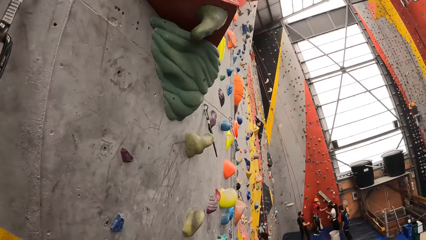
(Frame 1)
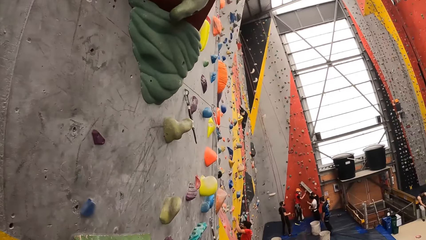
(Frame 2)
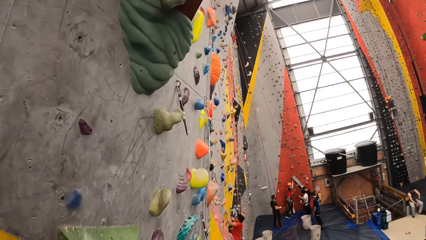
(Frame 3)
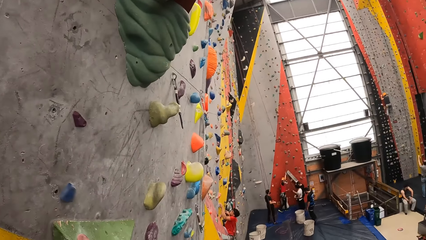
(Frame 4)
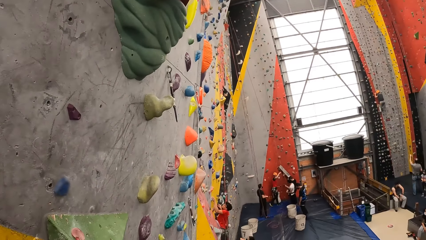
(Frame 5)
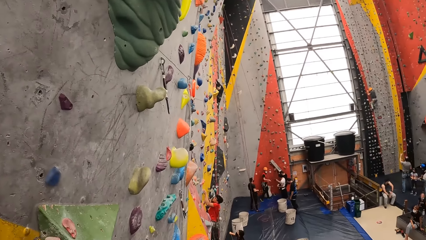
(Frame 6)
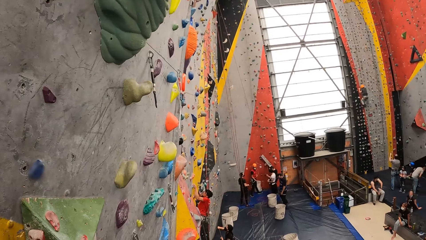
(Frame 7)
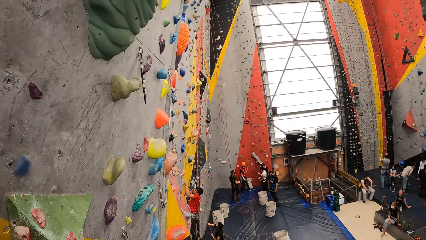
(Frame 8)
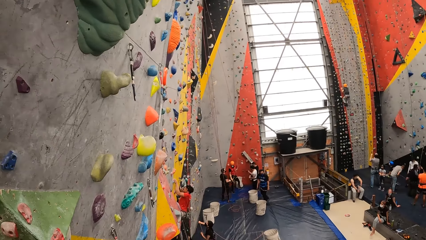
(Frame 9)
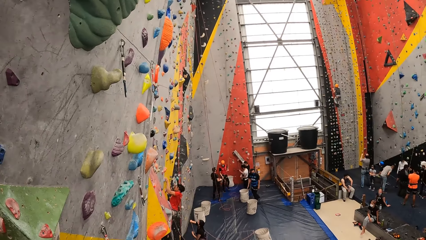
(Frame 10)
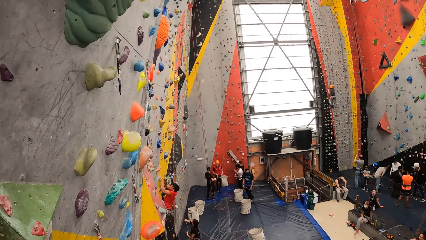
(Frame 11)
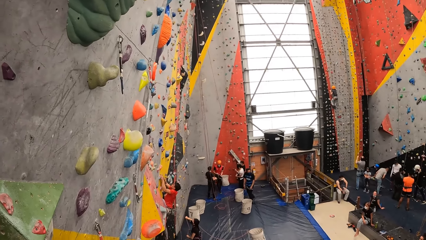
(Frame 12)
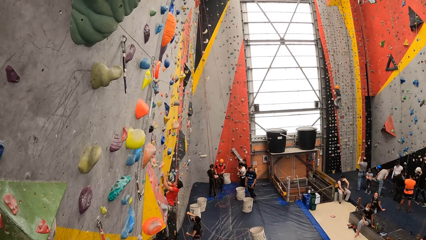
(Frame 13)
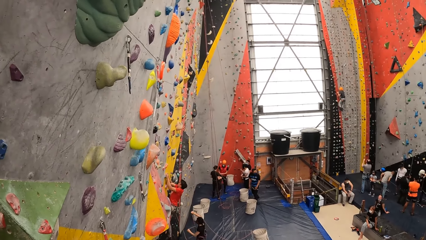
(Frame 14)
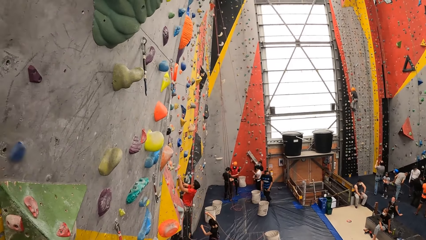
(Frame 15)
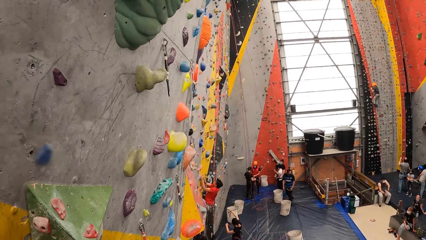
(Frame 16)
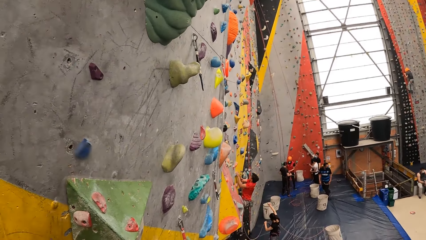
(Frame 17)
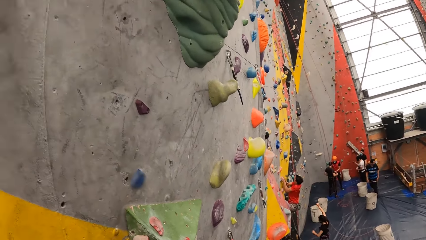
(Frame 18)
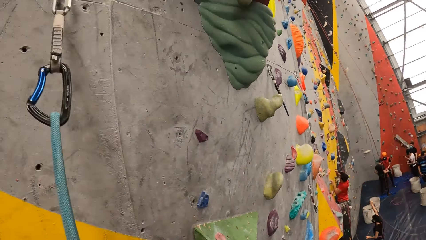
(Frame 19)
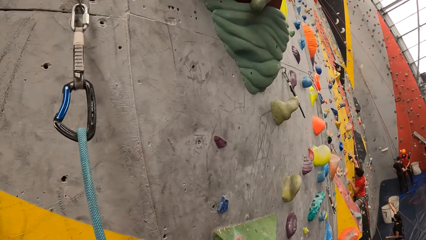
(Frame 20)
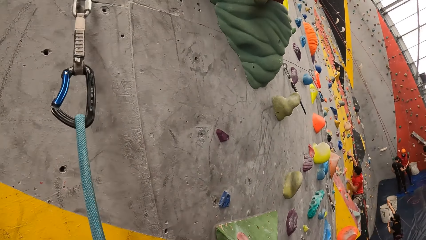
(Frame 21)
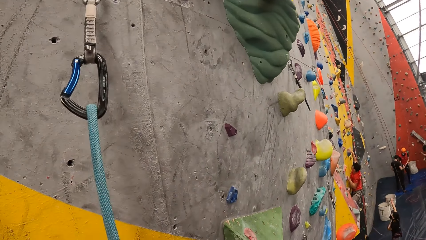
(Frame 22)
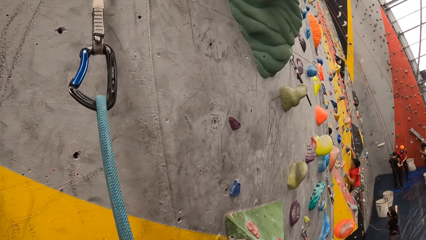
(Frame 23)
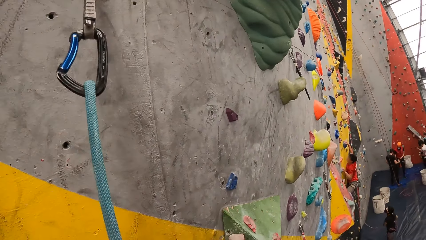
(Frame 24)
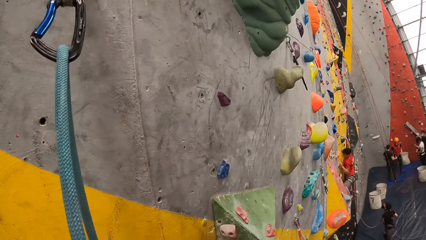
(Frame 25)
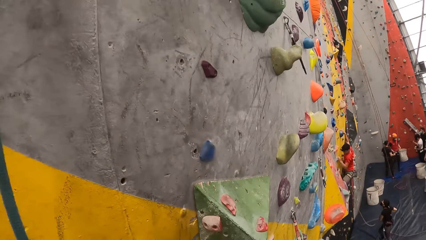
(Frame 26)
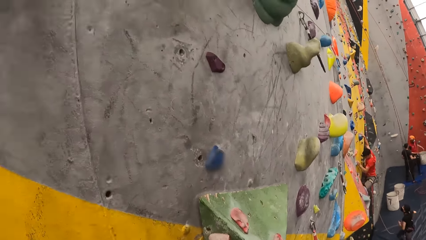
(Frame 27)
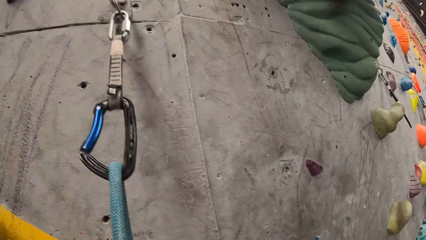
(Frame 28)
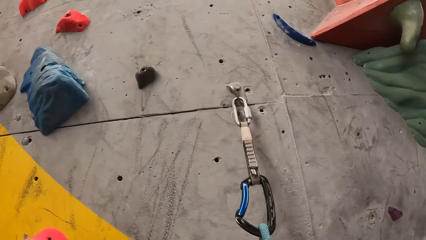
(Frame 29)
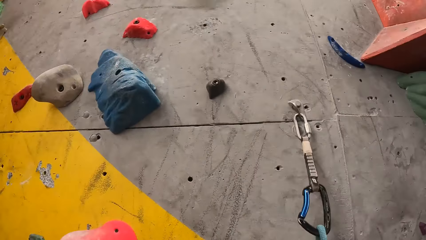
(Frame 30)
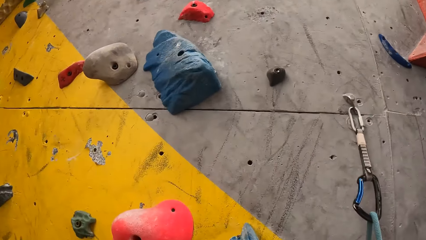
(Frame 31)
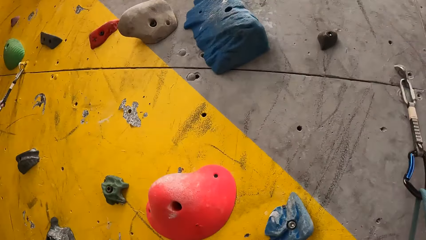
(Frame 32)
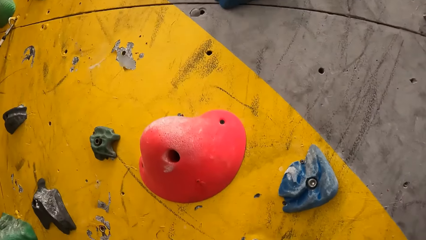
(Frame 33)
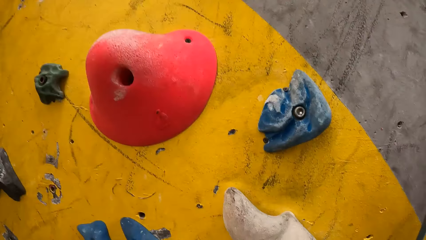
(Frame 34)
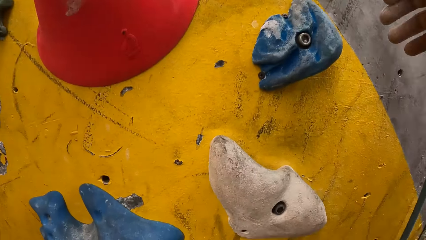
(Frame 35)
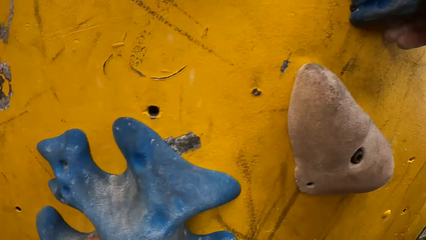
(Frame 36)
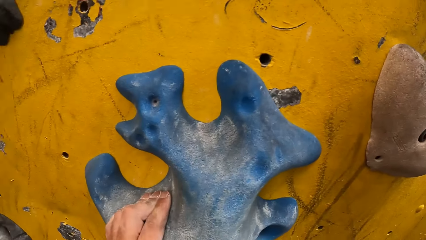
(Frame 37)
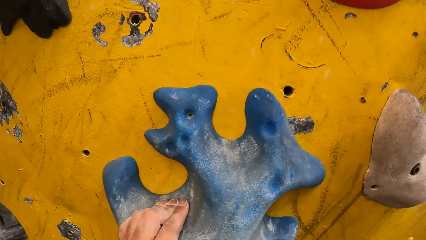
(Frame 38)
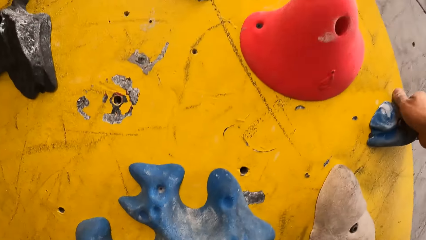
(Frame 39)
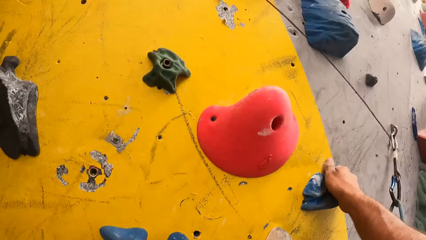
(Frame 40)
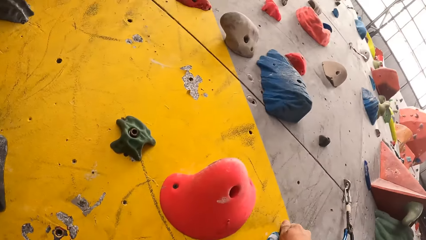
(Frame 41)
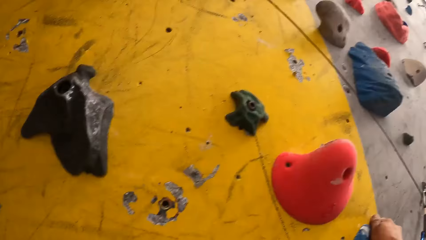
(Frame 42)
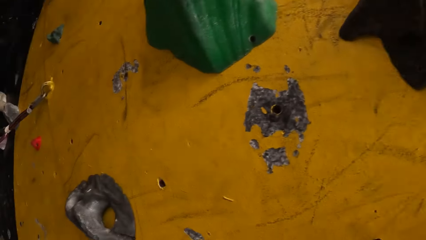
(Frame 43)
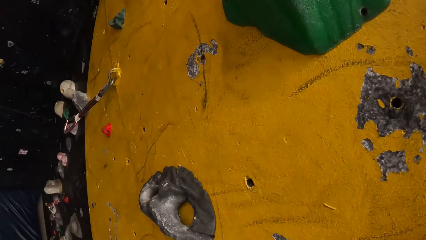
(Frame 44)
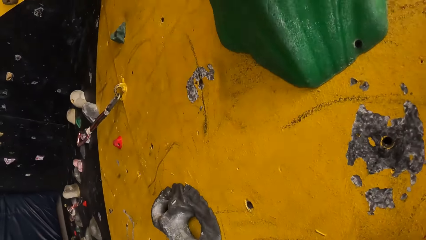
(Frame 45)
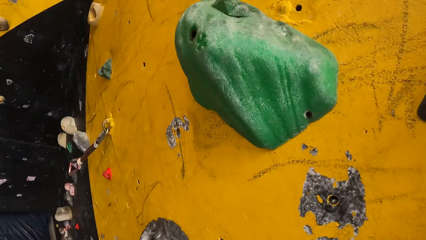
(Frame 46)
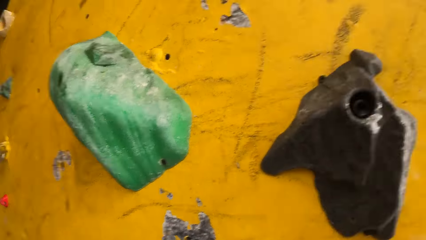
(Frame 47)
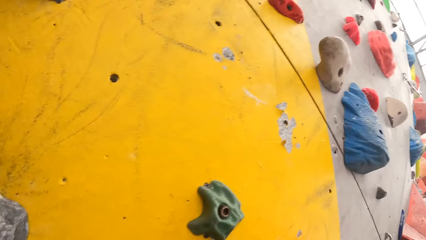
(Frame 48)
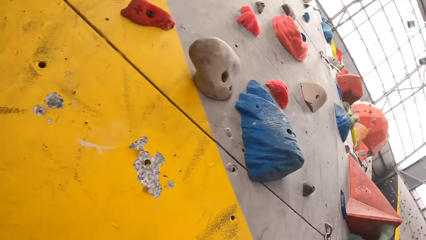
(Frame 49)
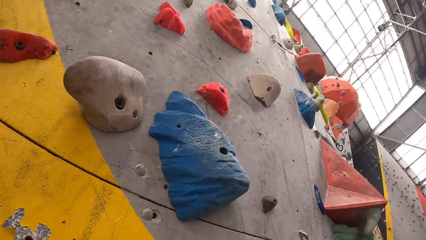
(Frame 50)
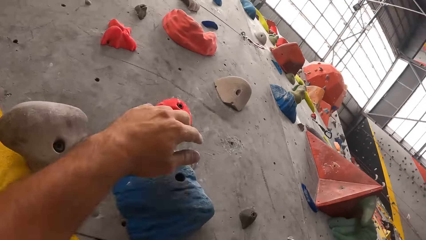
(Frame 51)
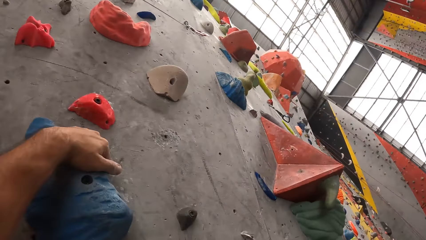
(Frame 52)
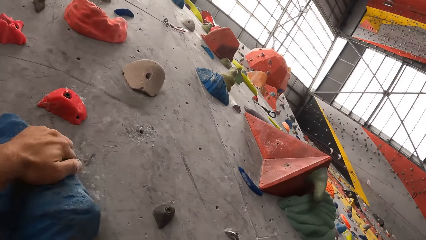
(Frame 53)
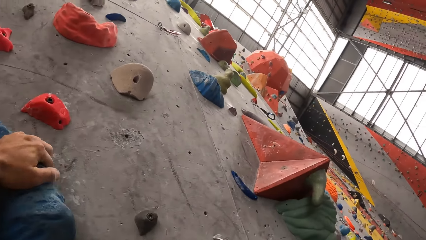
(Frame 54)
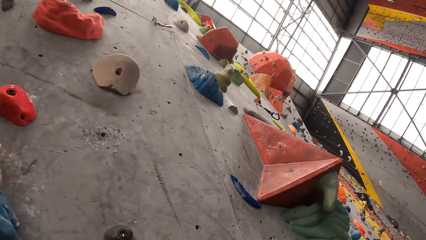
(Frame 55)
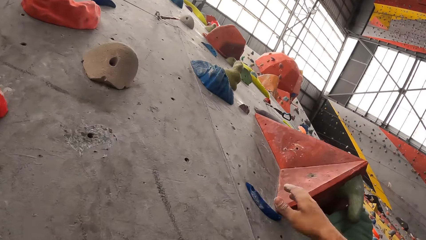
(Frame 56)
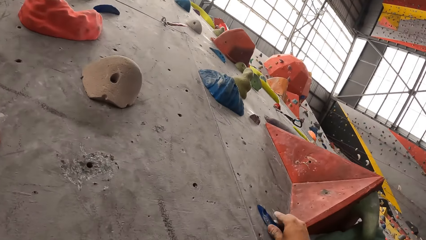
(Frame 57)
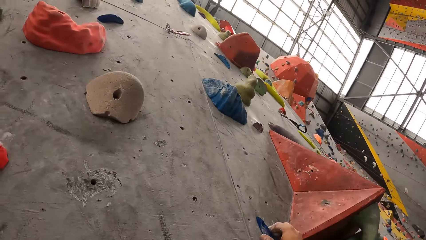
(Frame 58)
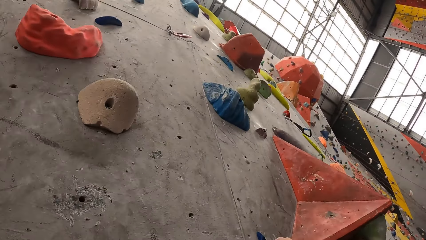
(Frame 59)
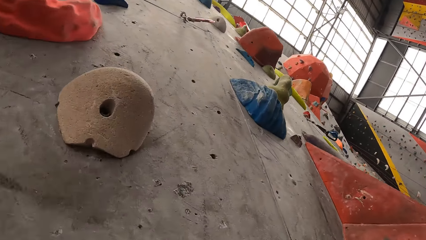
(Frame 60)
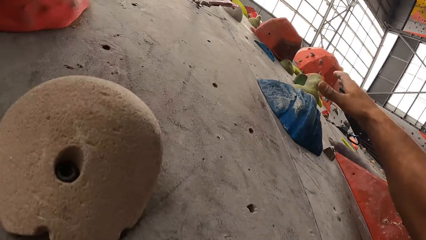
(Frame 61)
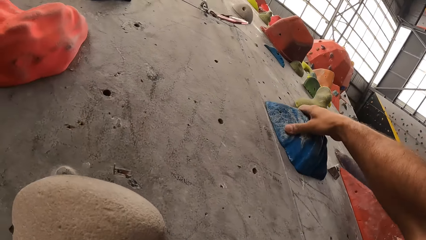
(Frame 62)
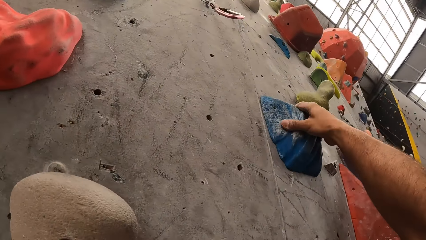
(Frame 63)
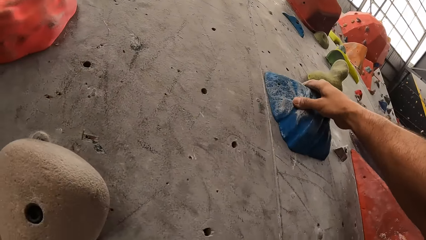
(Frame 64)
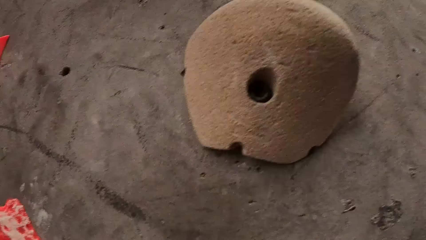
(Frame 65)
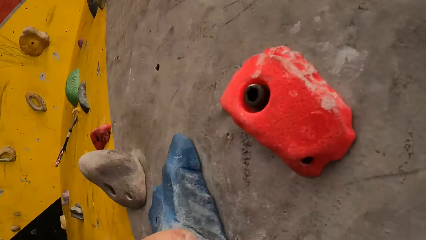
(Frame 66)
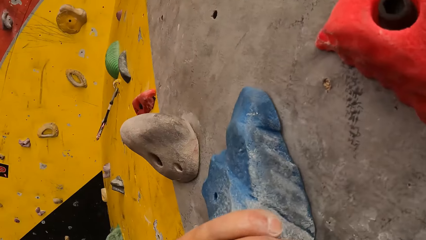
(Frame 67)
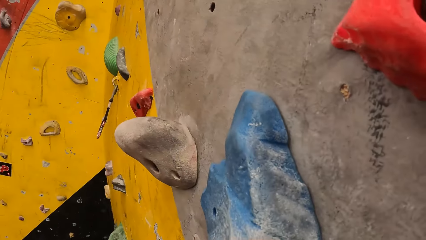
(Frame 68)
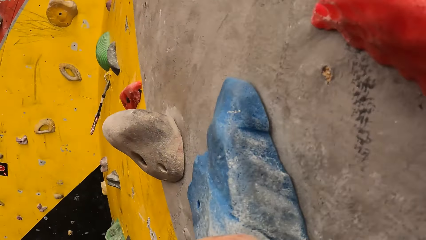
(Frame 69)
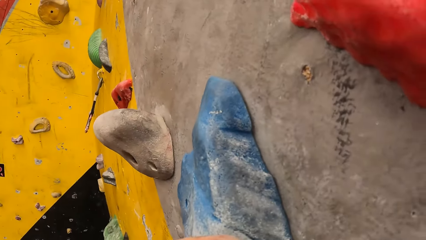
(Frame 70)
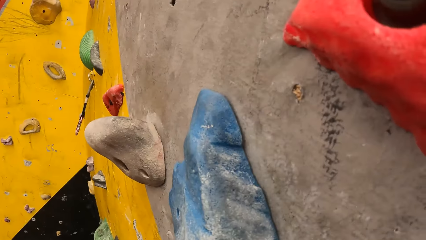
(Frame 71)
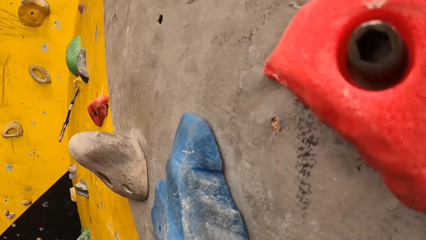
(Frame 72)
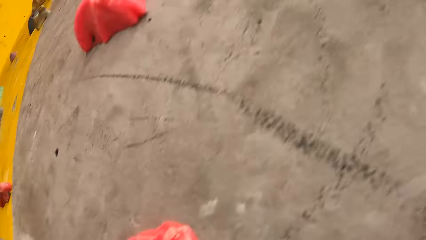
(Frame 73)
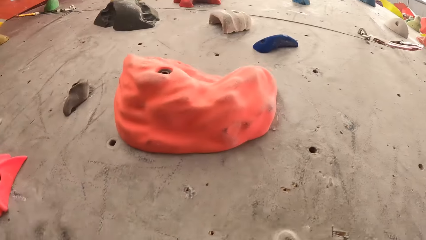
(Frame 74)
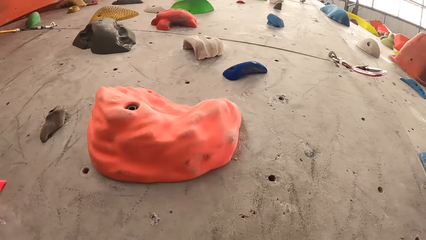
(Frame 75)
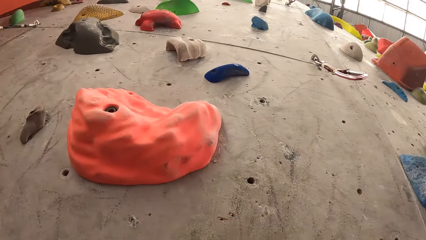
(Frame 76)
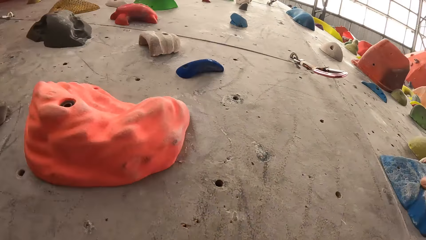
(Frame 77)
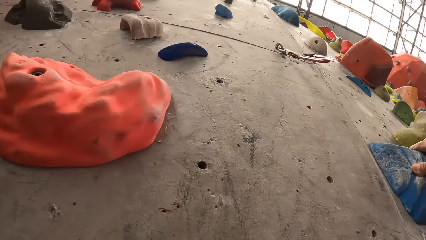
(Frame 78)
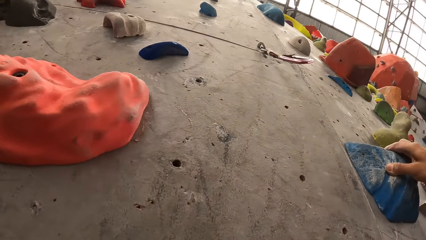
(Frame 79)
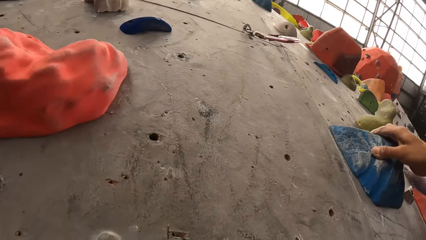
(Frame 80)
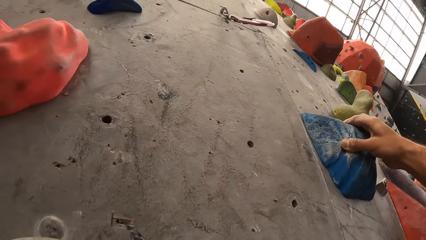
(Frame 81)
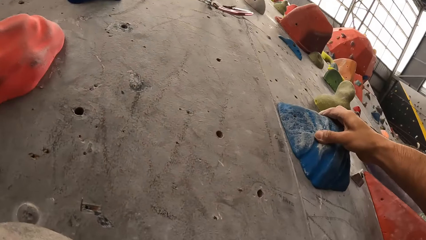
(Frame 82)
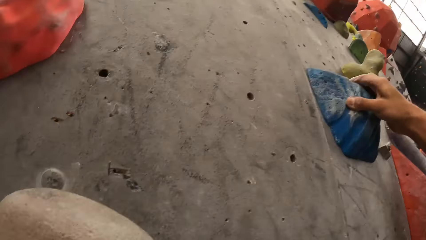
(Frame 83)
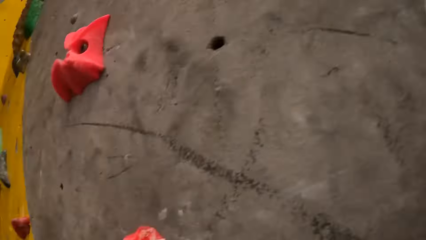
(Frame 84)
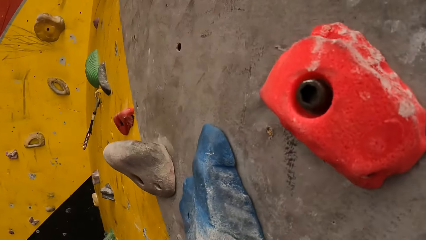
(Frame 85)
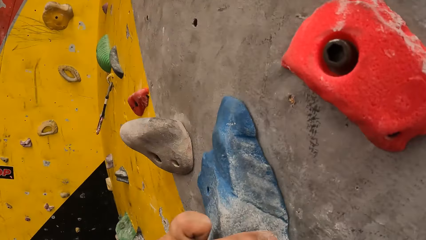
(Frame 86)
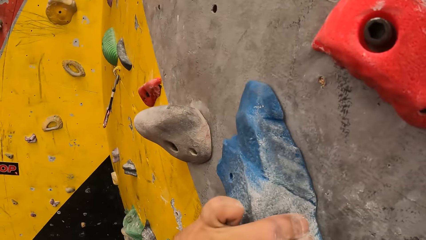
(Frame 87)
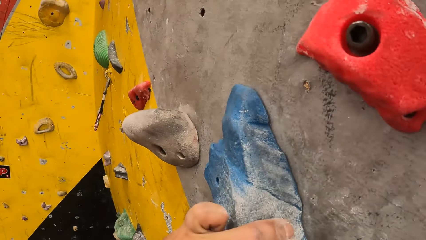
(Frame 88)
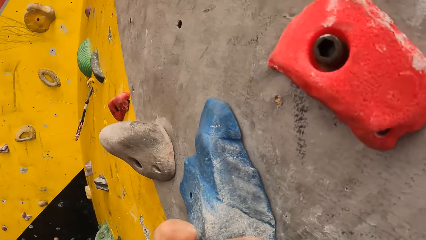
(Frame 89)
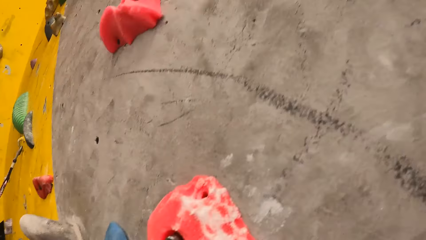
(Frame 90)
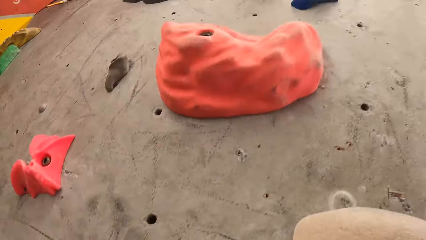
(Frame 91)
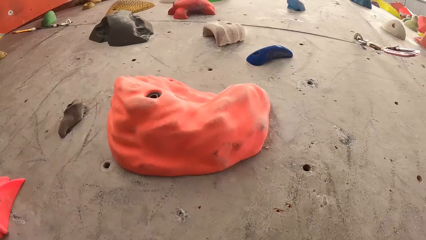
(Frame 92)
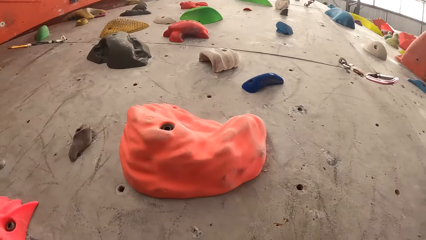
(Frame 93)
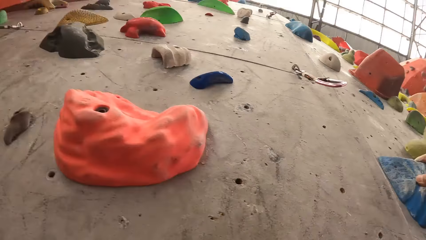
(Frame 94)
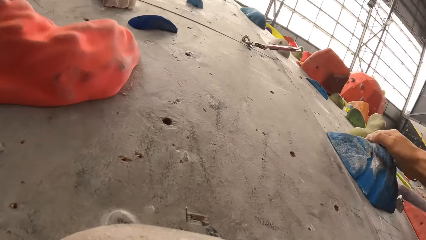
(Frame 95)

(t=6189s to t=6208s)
The camera wearer moves a hand up and holds the rock wall. They move the hand up and hold the rock wall. They climb up the wall climb challenge. They move the hand up and hold the rock wall. They move the hand up and hold the rock wall. They look around the wall.
